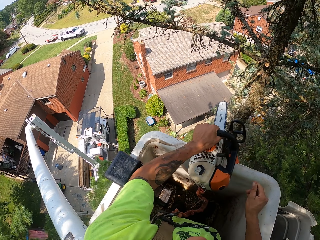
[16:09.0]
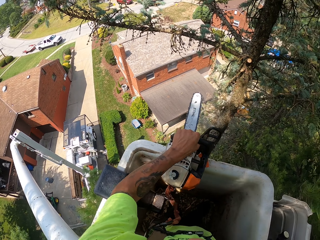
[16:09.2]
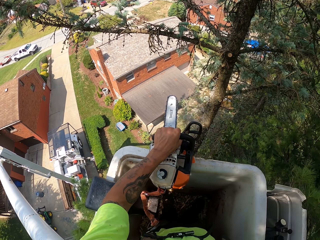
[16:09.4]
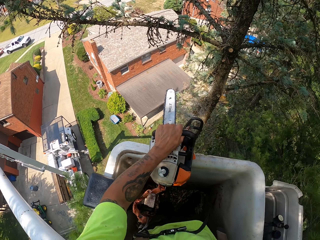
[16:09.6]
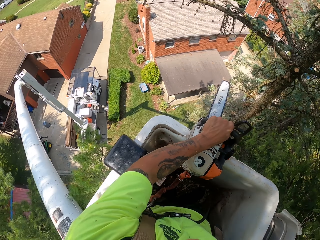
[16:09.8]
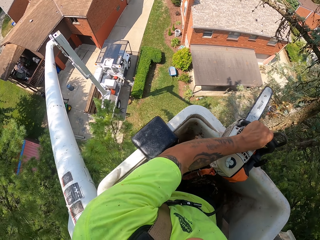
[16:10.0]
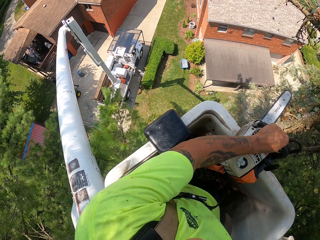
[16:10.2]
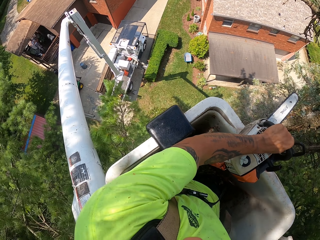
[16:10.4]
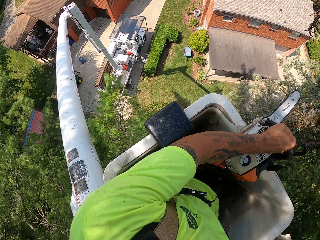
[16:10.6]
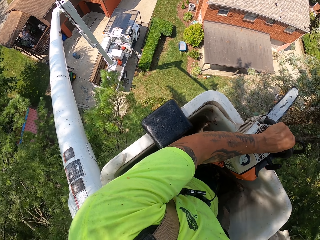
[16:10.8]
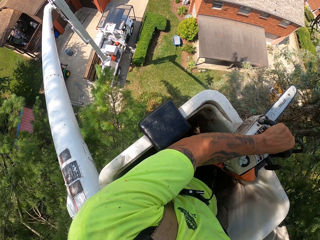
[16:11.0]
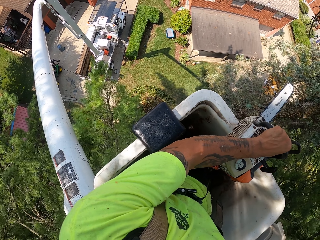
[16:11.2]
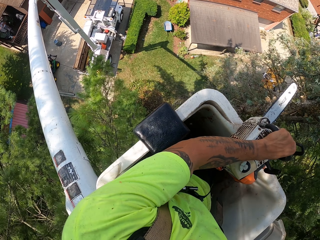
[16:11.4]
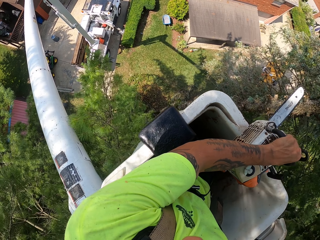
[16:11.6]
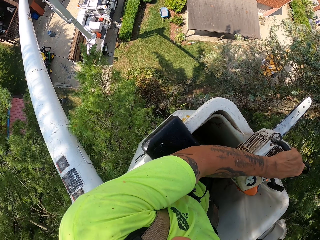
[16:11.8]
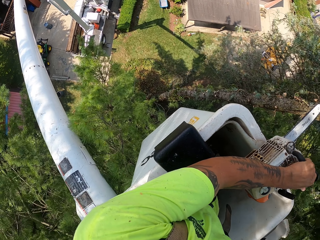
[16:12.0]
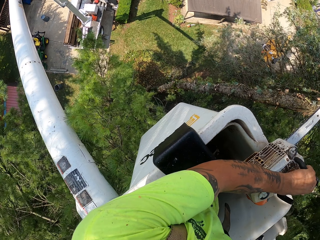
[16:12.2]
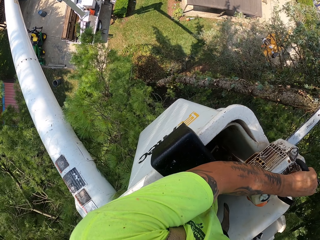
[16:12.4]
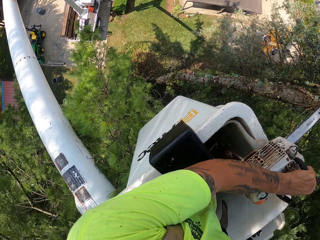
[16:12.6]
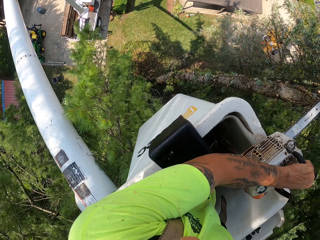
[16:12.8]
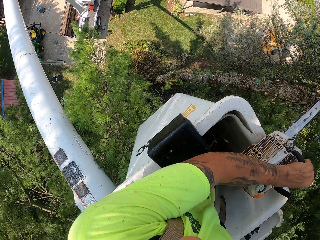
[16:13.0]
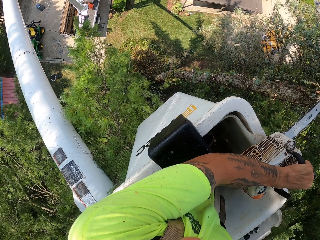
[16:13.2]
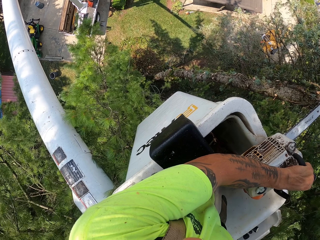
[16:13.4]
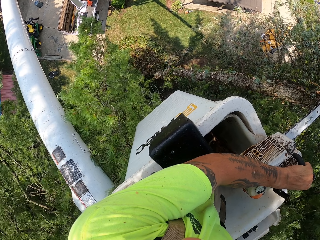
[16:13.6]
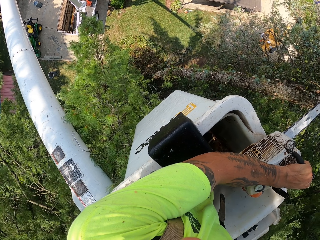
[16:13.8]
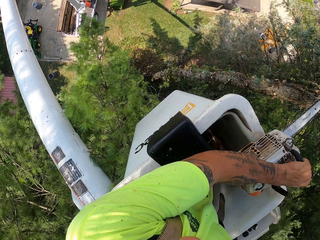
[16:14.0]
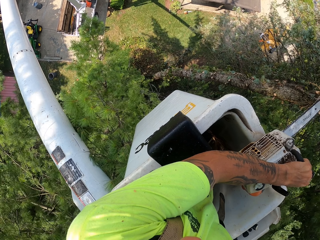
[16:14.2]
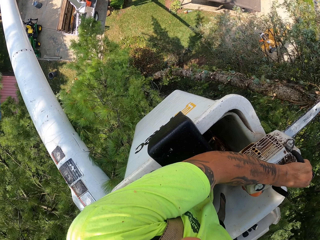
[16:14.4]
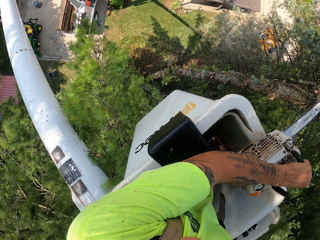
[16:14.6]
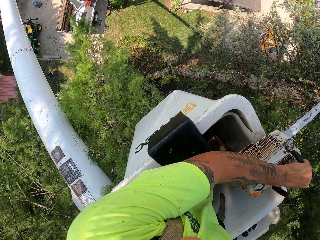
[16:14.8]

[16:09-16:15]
The camera wearer holds the pruning saw in his left hand.

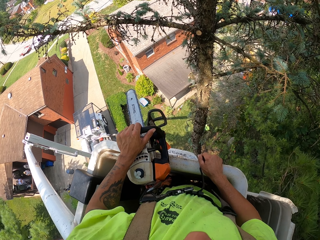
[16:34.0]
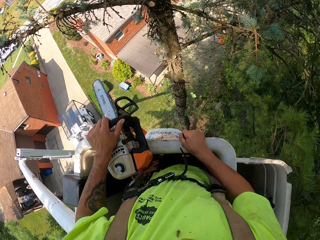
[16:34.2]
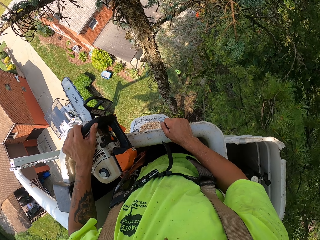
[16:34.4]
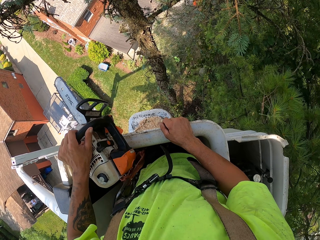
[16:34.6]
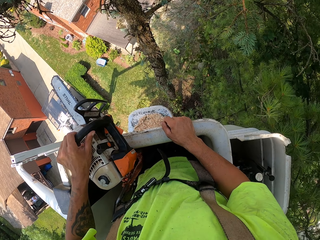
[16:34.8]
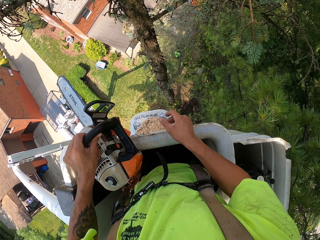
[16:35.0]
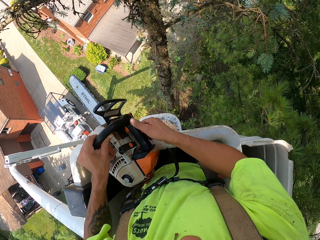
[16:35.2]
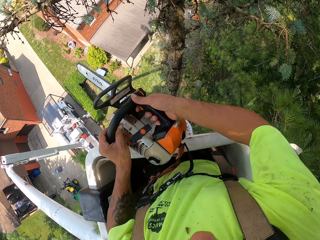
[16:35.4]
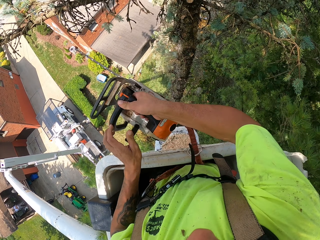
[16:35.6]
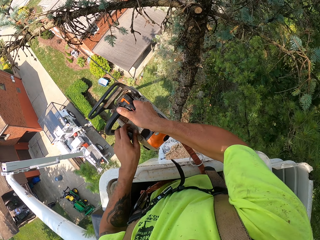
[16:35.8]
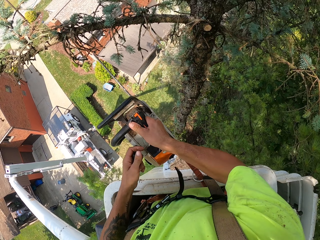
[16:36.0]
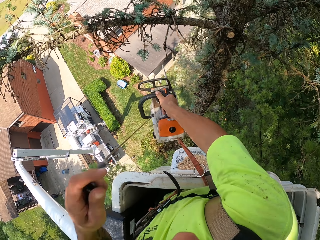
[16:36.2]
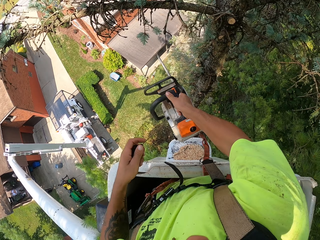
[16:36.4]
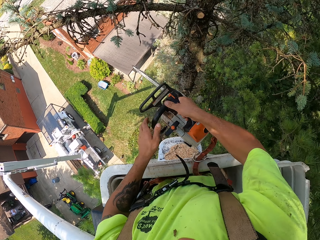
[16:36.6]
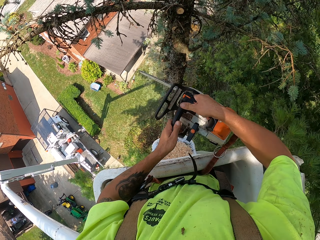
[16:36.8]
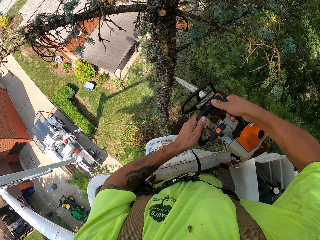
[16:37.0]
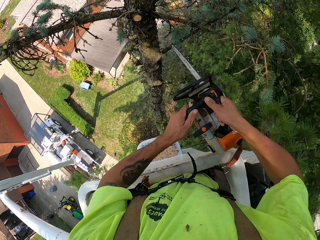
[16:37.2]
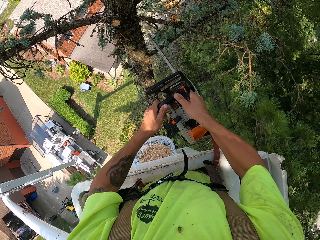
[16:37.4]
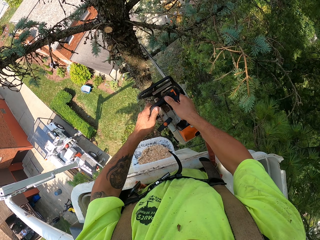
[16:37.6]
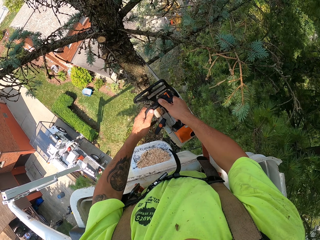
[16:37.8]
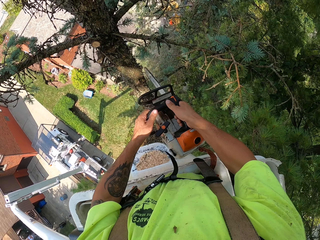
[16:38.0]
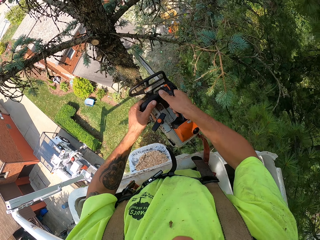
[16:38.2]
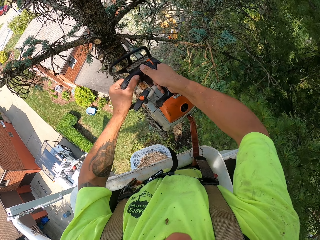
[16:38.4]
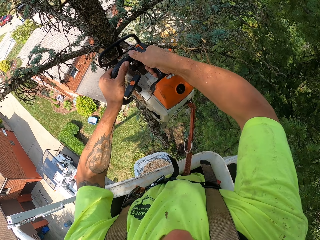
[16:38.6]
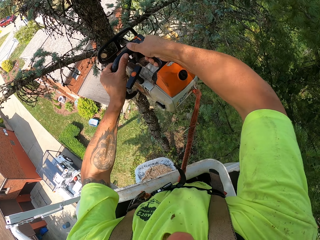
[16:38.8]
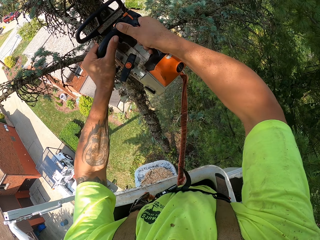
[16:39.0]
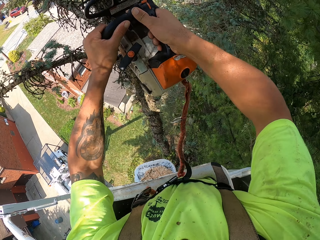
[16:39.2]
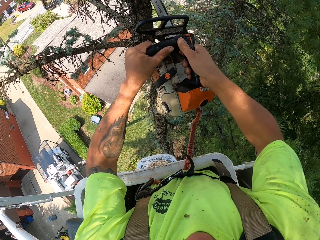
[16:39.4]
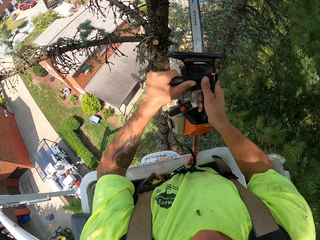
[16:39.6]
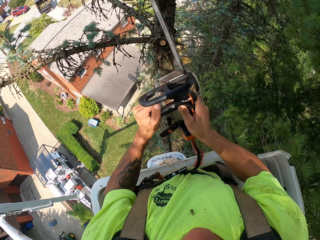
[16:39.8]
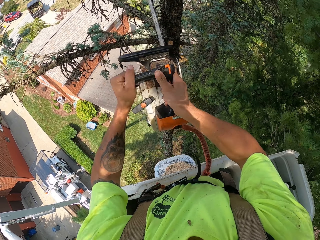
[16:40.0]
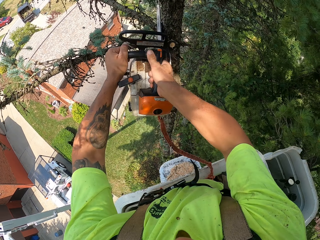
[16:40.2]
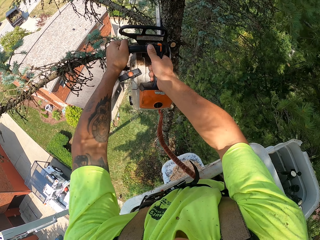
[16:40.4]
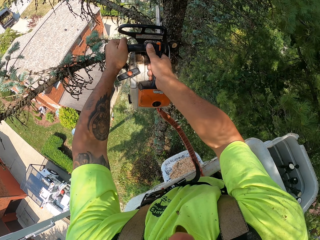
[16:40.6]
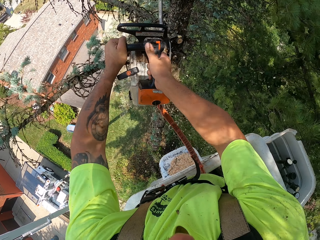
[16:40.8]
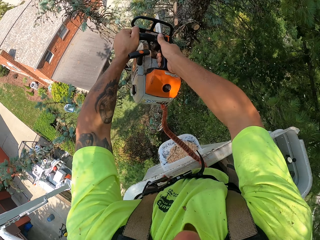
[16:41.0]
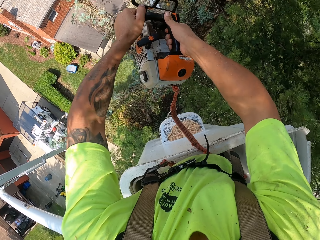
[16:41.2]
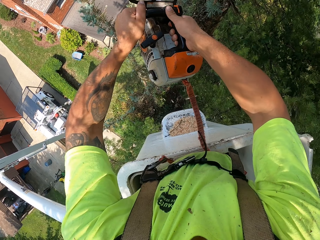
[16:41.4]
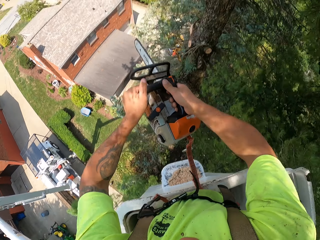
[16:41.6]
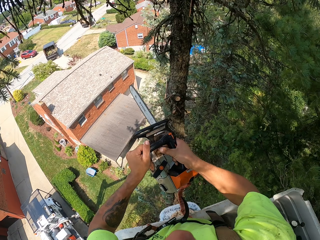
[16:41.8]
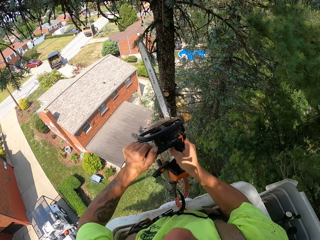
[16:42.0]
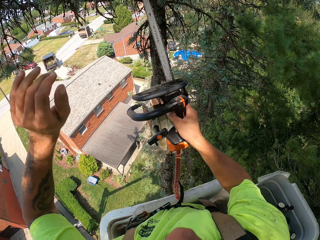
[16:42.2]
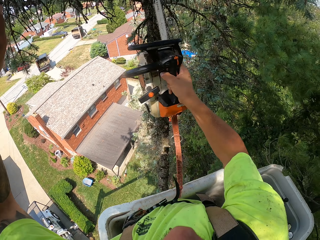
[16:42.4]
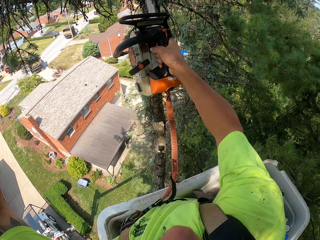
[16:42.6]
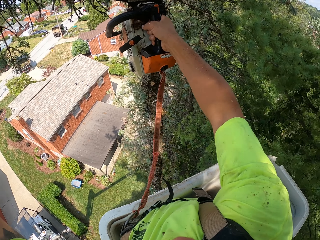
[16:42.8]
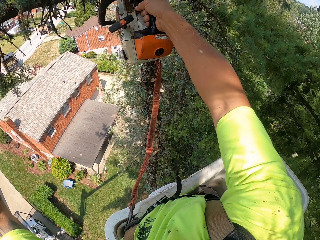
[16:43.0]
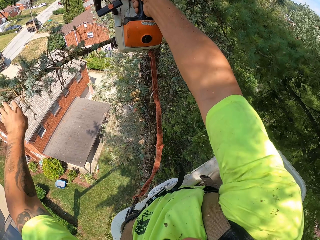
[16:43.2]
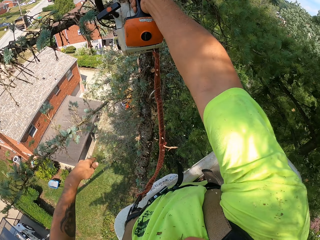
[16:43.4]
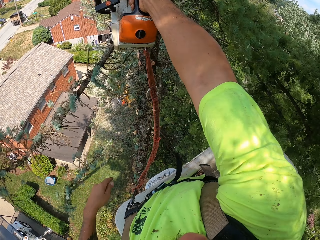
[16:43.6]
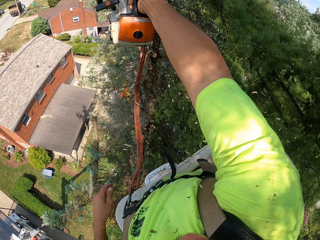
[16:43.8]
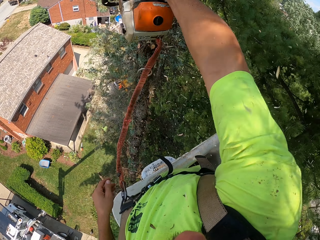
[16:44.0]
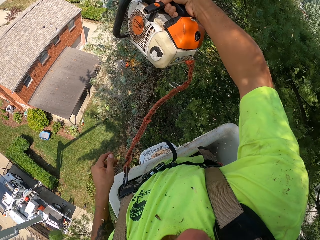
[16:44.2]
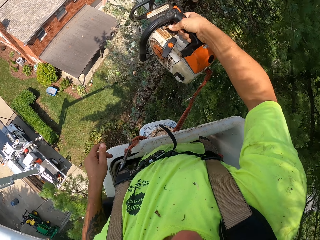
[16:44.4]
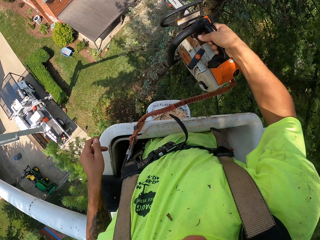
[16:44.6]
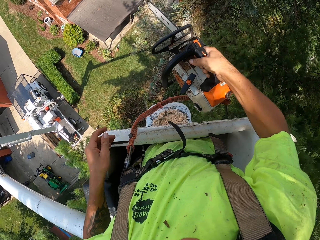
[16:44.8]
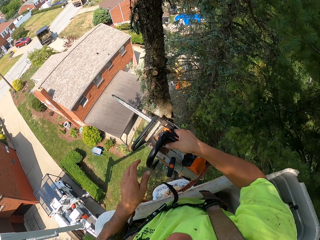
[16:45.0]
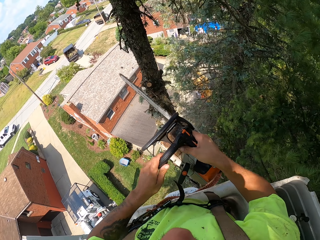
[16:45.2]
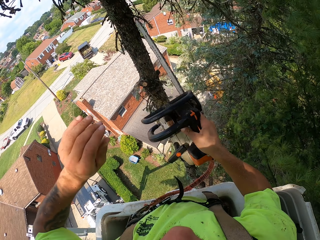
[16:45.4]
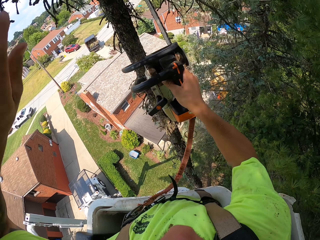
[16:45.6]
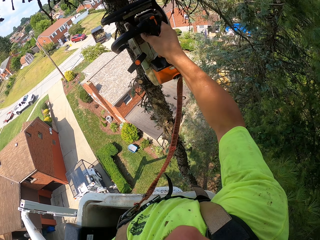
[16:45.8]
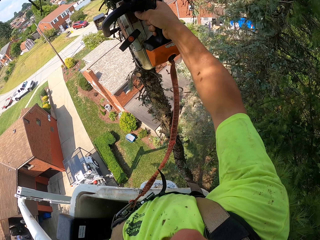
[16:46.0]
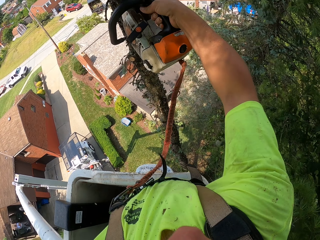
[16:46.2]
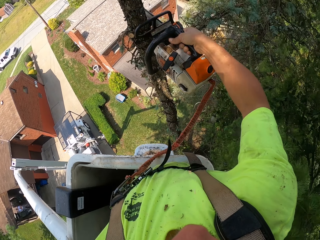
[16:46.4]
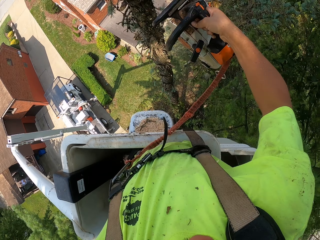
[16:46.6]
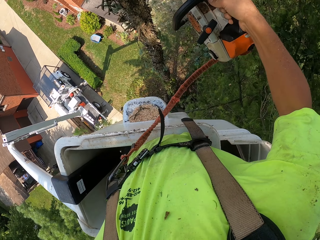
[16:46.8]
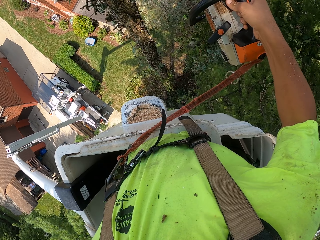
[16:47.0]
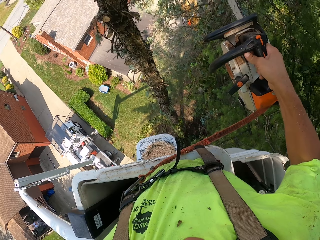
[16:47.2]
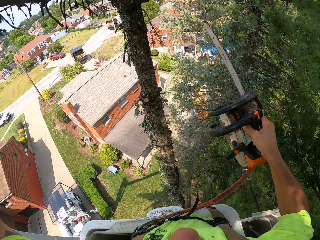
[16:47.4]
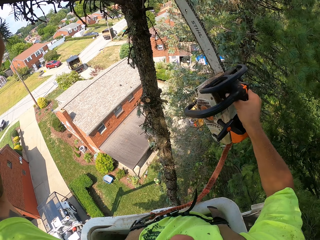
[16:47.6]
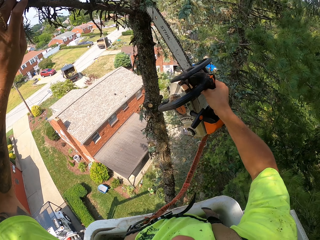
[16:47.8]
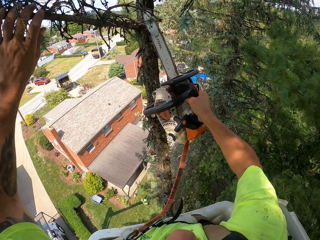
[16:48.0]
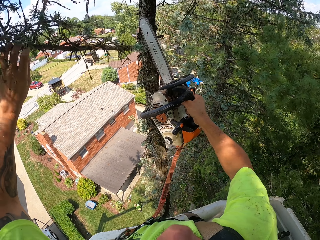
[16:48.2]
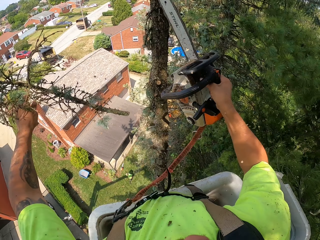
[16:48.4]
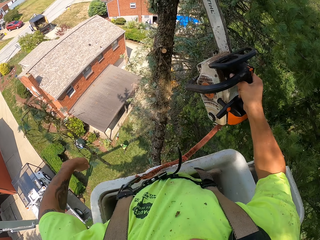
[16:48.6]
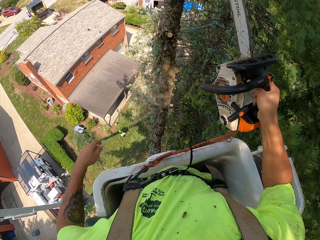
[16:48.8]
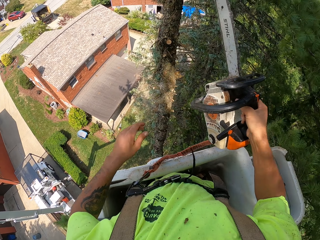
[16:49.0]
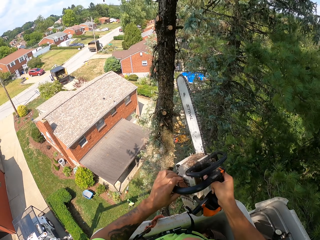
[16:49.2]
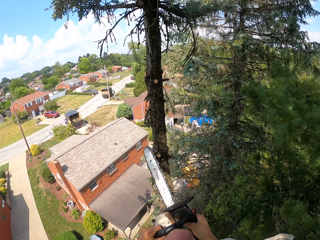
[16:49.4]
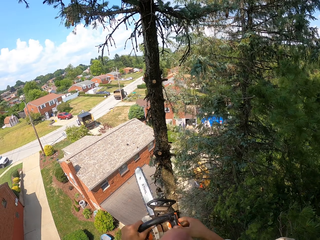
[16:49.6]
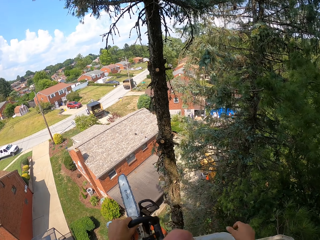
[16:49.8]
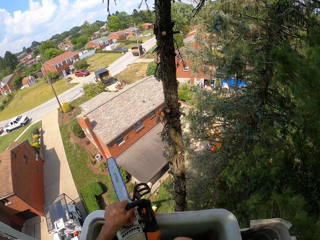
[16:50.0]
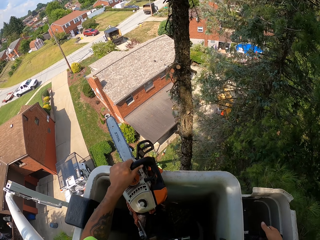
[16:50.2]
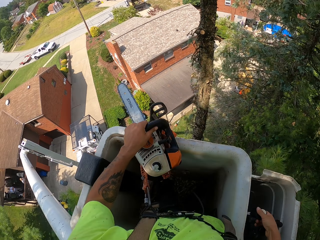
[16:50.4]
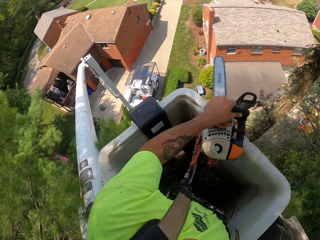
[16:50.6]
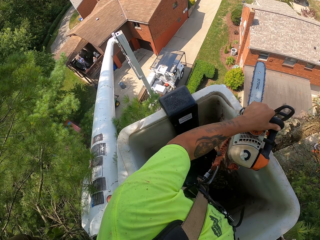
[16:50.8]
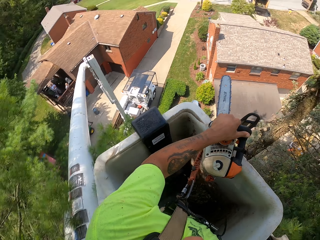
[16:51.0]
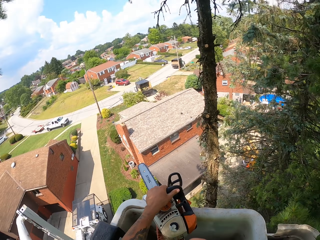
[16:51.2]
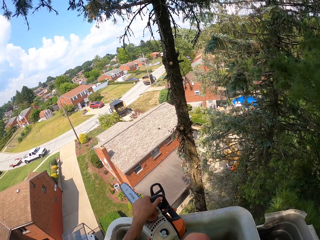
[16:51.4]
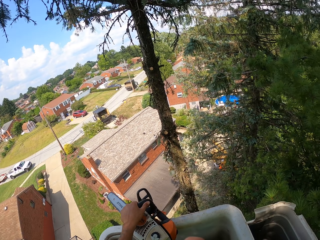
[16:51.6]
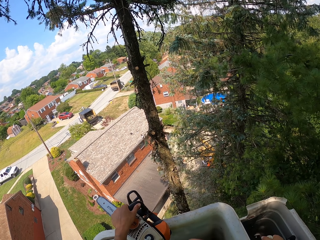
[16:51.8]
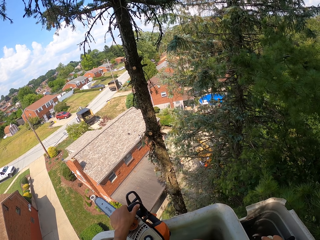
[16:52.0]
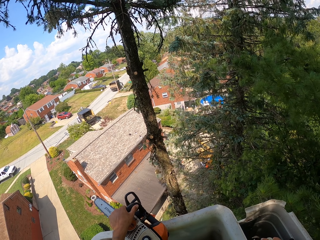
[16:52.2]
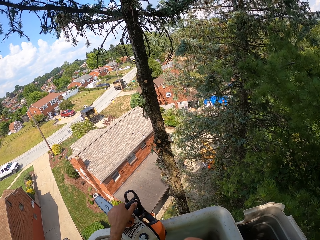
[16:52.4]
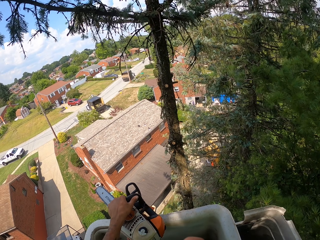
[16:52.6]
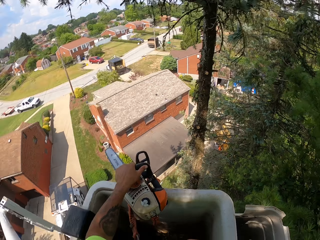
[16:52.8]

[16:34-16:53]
The camera wearer passes the pruning saw from his left hand to his right hand. He starts the pruning saw in his right hand with his left hand. He holds the pruning saw with both hands. He prunes a branch of the tree with the pruning saw in both hands. He prunes branches of the tree with the pruning saw in both hands. He does it again. He holds the pruning saw in his right hand. He prunes branches of the tree with the pruning saw in his right hand. He holds the pruning saw with both hands. He holds the pruning saw in his right hand. He prunes a branch of the tree with the pruning saw in his right hand. He holds a branch of the tree with his left hand. He prunes the branch of the tree in his left hand with the pruning saw in his right hand. He drops the branch in his left hand on the ground. He passes the pruning saw from his right hand to his left hand. He holds the pruning saw in his left hand. He controls the gear of the bucket truck with his right hand.
